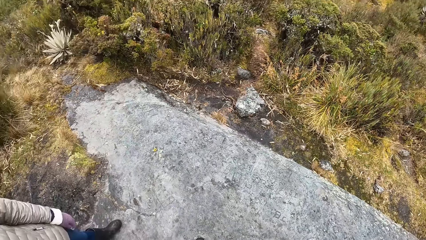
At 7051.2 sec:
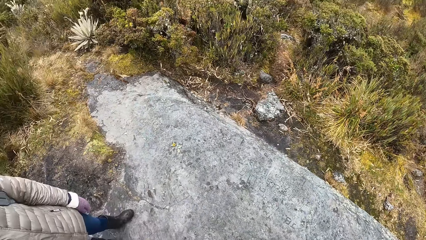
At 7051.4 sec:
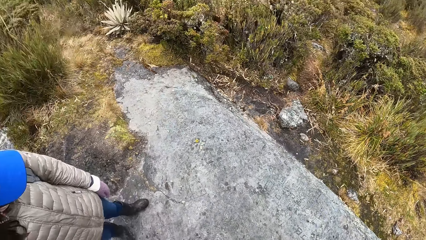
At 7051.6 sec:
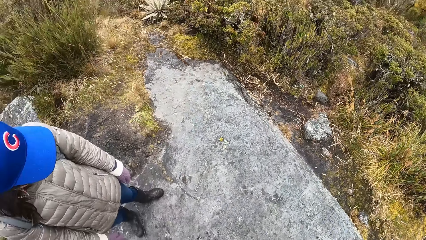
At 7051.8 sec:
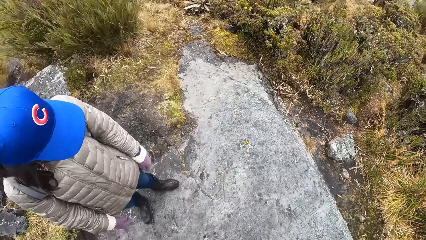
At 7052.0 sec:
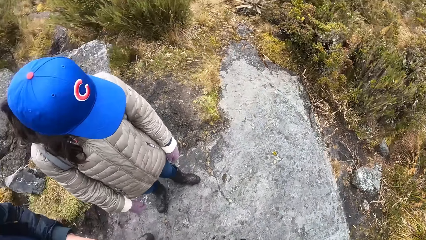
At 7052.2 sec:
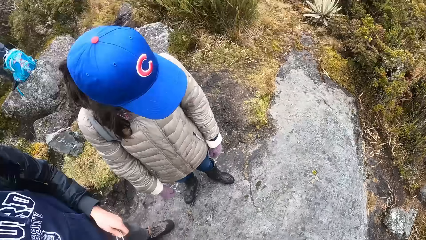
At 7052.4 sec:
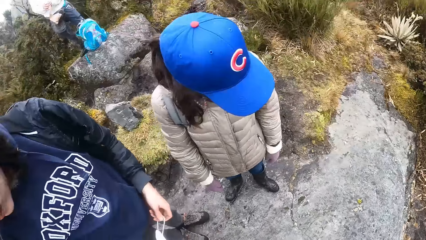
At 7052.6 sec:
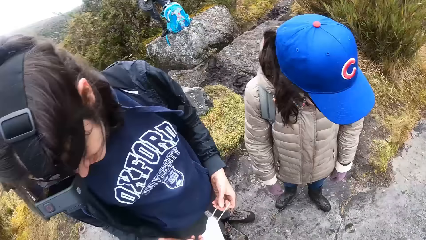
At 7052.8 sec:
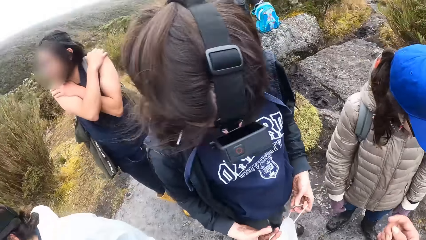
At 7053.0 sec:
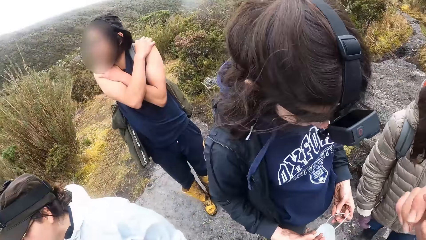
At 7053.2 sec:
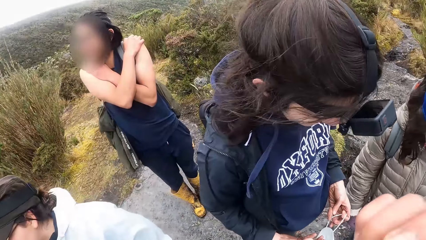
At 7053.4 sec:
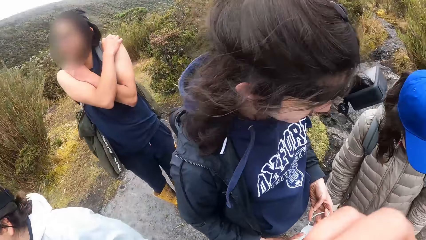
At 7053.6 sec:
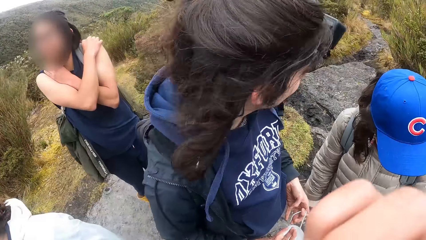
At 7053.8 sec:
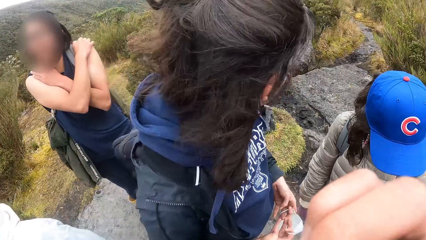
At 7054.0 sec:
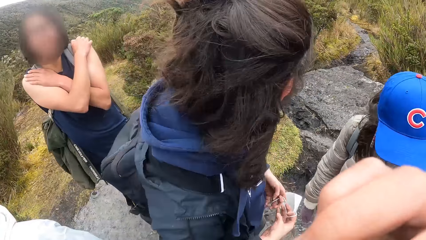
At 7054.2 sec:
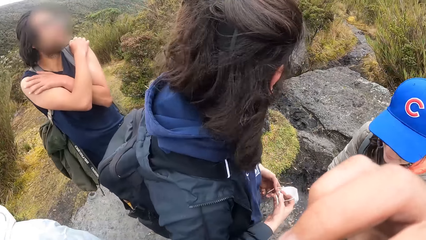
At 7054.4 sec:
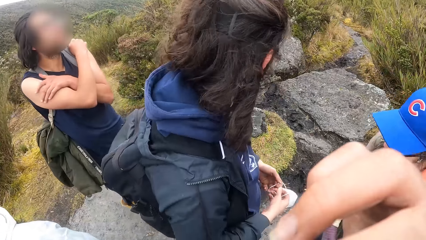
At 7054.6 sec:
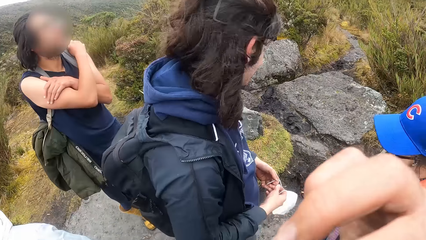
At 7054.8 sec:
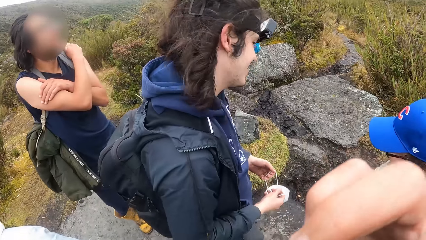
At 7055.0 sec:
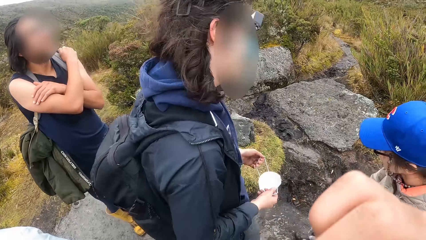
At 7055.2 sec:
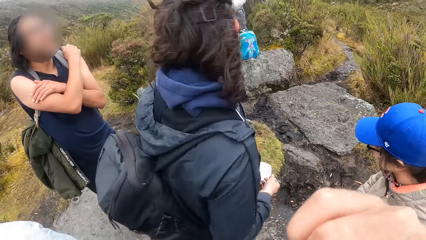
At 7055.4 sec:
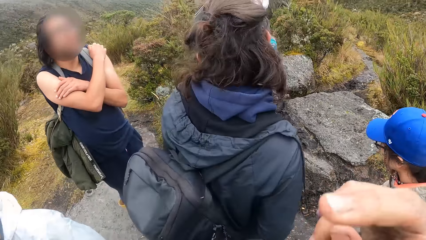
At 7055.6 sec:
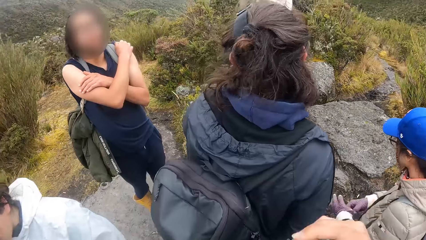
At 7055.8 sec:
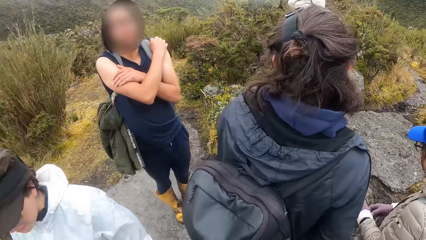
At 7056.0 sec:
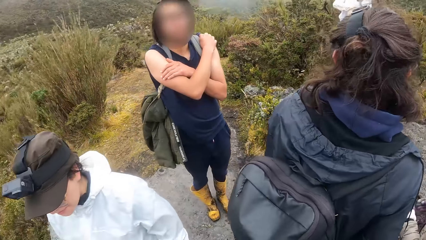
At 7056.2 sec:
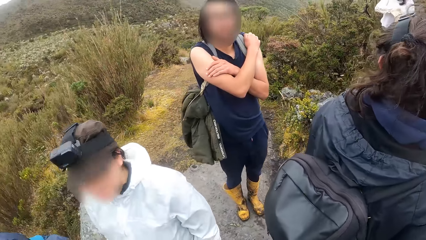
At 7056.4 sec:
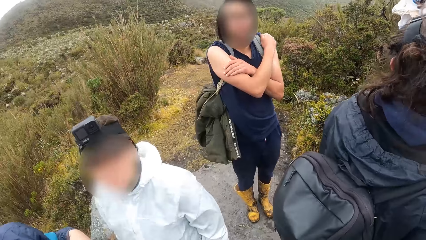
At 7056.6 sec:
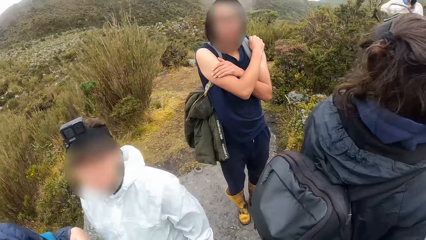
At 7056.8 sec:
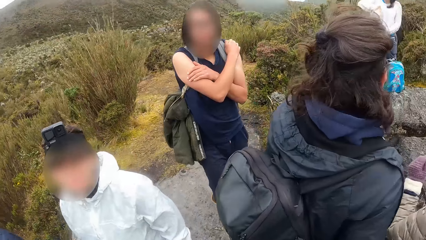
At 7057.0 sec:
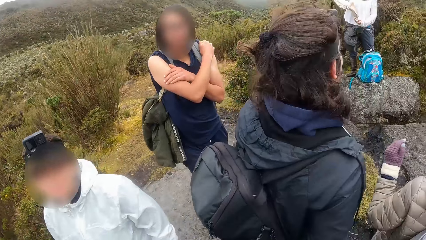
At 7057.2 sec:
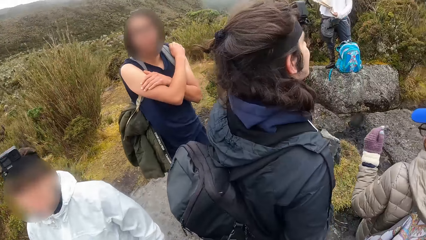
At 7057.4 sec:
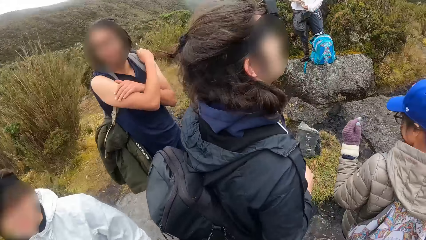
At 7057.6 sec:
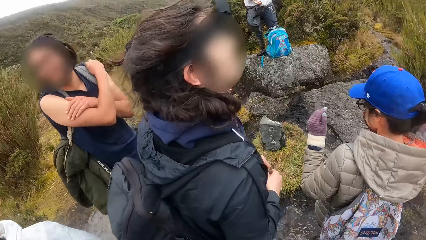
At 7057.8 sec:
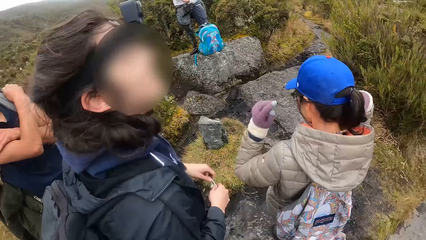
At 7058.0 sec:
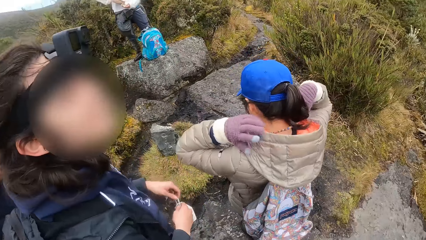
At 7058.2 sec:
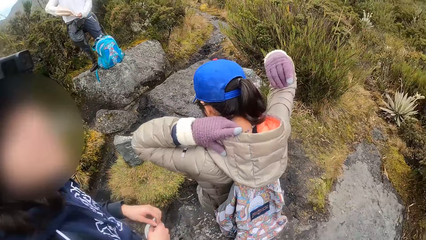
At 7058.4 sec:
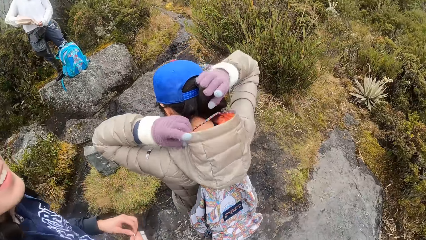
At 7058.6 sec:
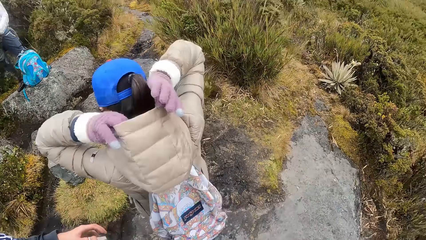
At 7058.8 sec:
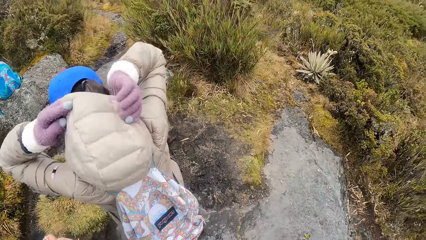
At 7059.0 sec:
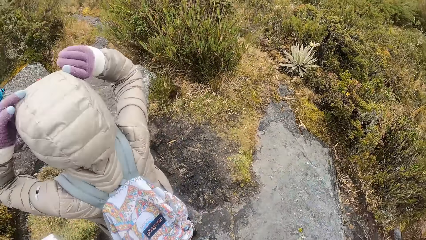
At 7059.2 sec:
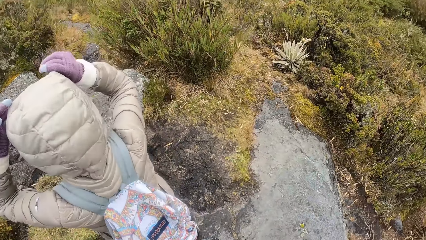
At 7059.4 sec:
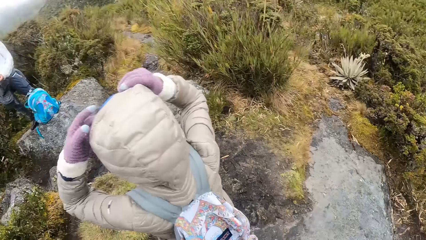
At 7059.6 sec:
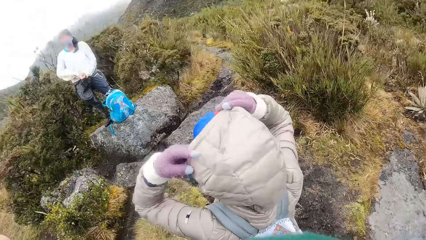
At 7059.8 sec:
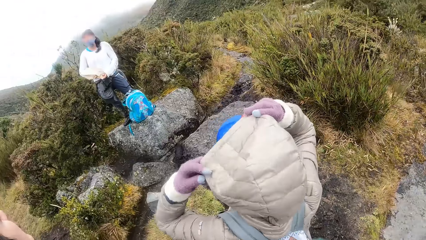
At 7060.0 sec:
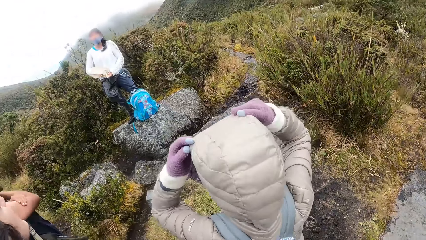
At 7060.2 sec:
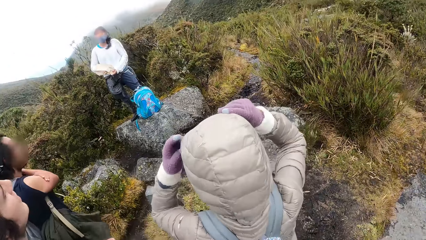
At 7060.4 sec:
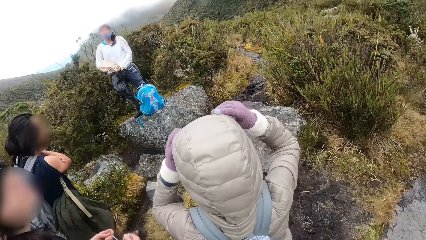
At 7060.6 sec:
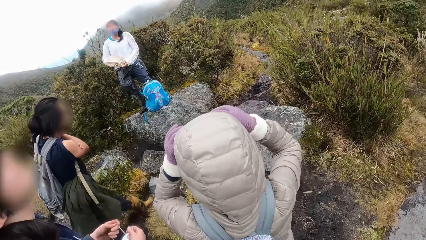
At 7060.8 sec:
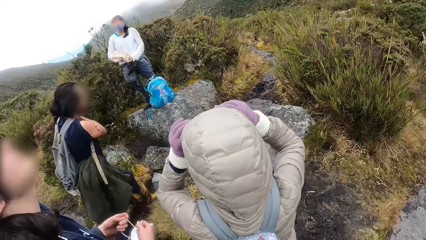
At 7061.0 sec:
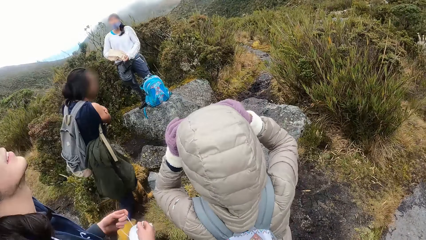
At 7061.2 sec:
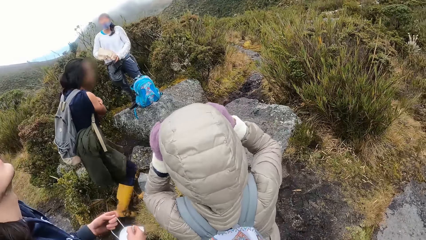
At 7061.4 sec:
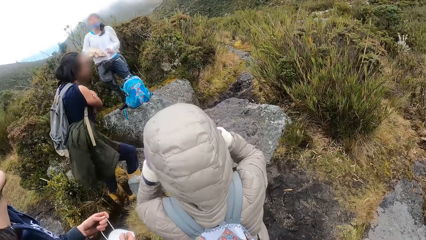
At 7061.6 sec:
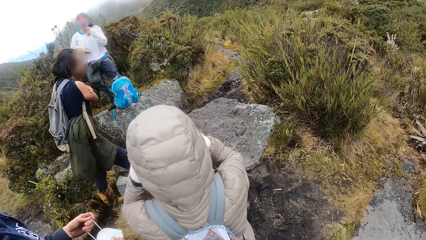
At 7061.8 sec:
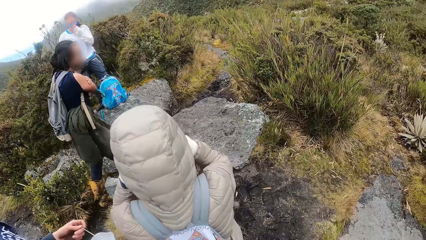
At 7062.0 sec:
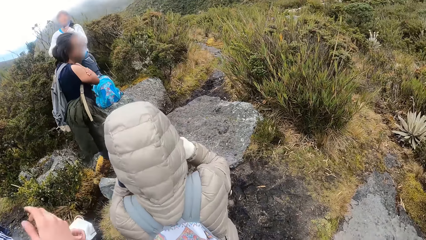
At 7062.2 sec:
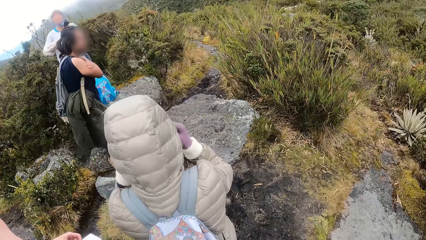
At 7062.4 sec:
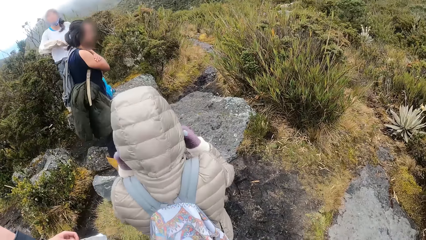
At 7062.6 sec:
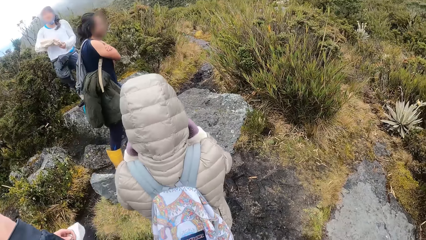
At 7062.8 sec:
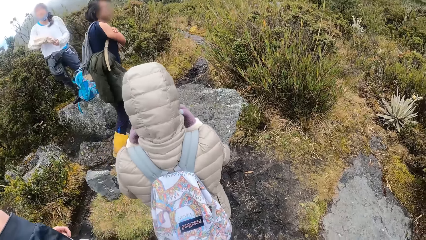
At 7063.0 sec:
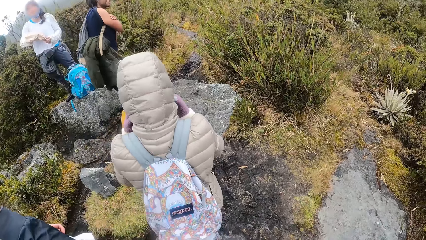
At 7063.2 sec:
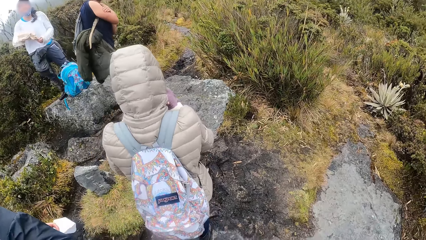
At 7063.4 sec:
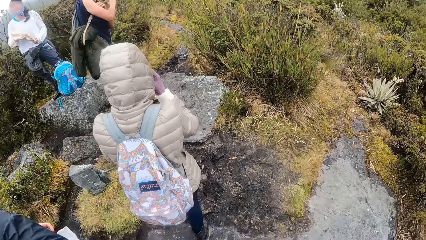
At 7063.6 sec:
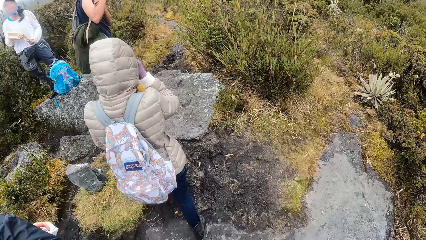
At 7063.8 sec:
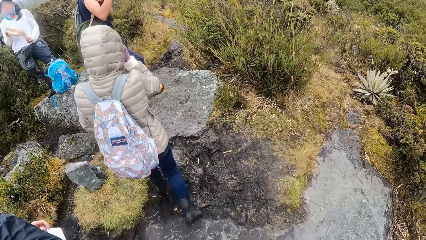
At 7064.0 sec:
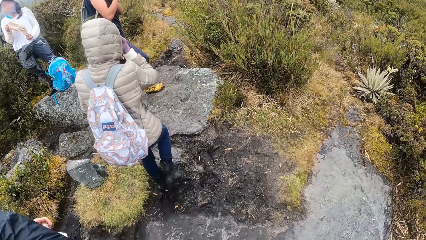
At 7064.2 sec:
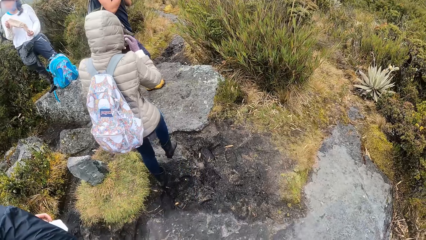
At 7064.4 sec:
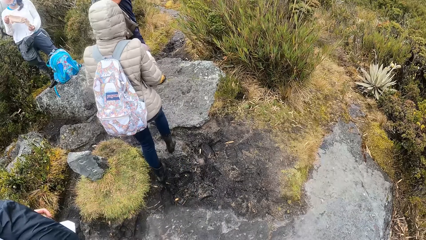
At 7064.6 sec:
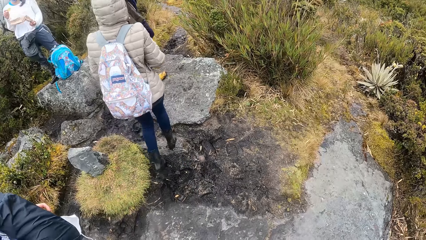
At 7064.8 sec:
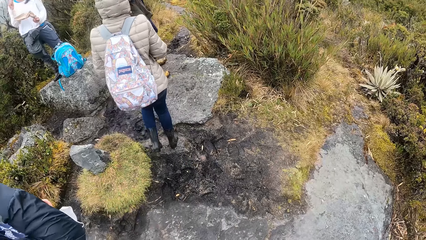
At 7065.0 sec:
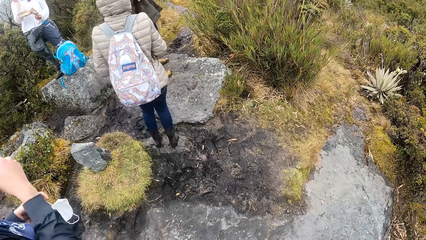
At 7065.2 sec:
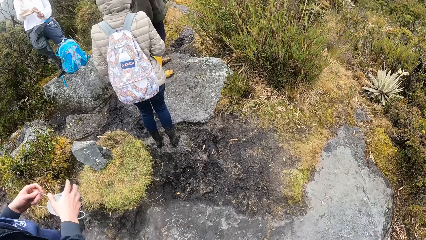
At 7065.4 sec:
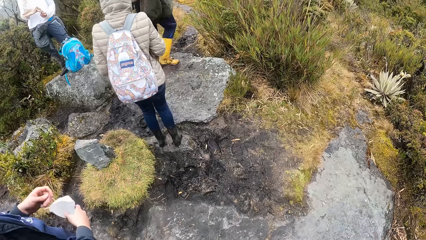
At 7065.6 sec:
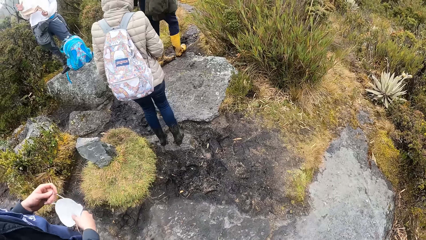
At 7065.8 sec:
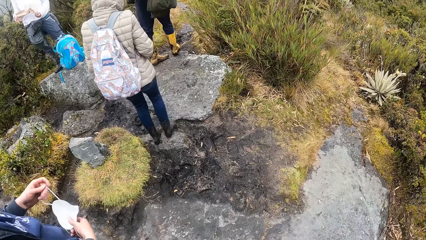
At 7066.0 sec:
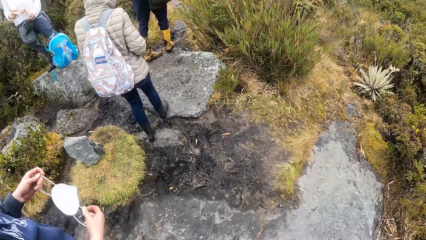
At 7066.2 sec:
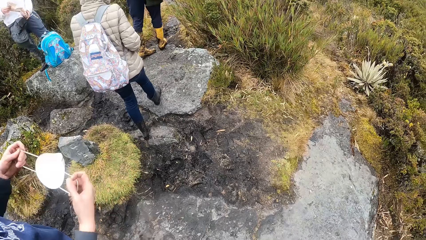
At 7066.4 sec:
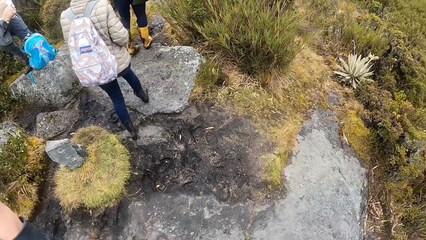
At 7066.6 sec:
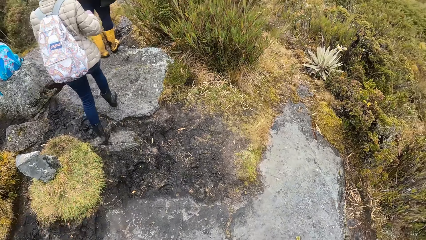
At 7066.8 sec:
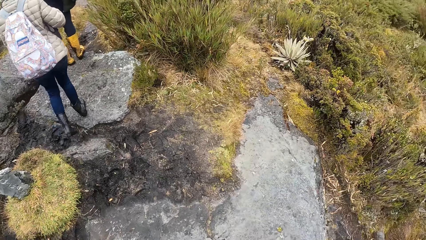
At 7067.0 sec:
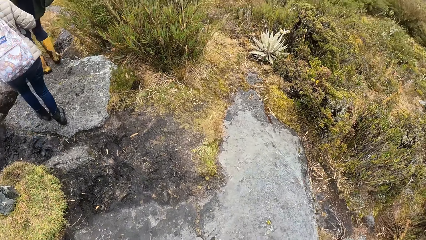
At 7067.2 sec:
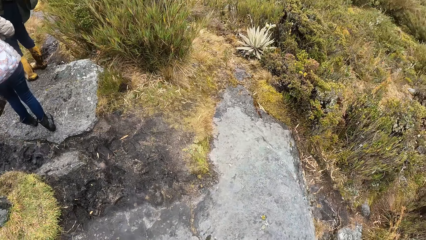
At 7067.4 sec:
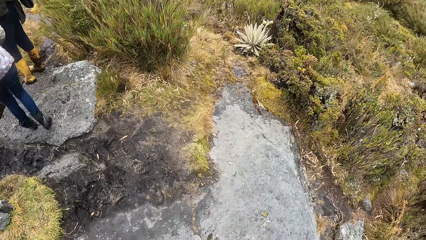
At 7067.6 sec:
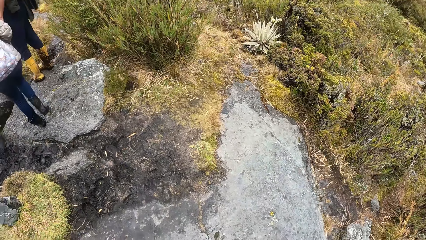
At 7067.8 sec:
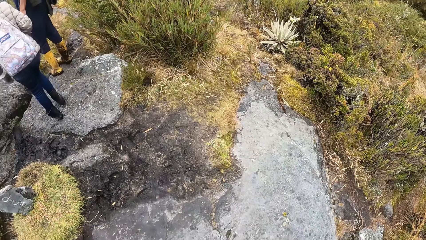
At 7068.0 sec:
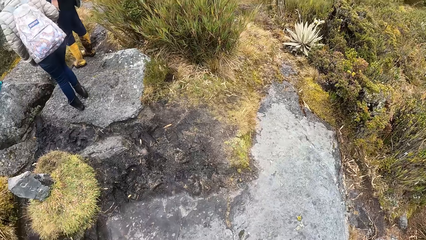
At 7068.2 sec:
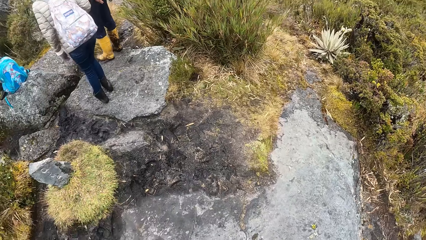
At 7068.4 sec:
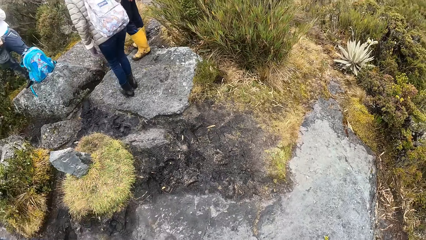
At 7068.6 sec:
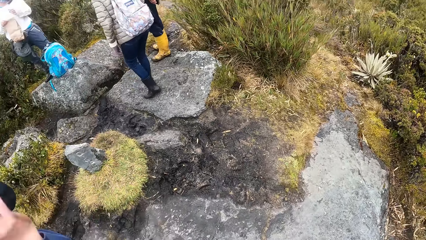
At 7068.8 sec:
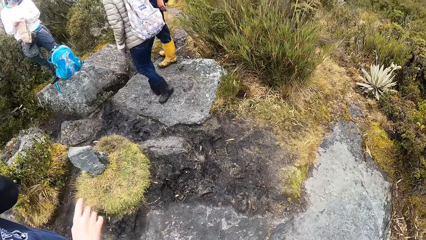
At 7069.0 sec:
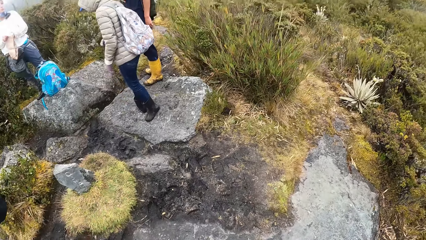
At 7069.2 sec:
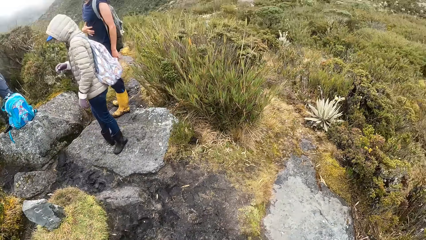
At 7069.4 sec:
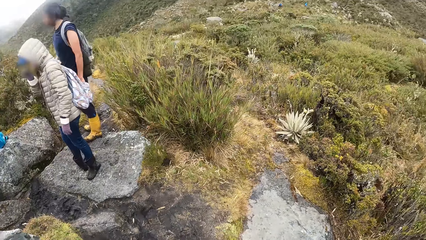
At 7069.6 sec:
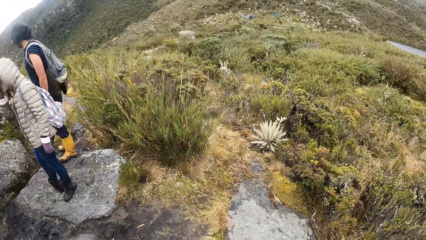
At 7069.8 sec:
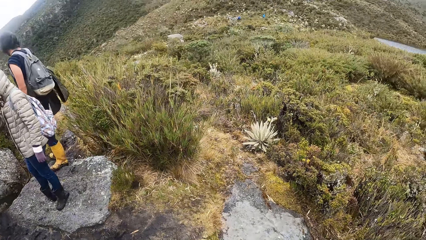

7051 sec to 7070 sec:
The camera wearer scratches her nose with her right hand. A man puts his hands across his chest. A woman wears her hoodie with her hands.
